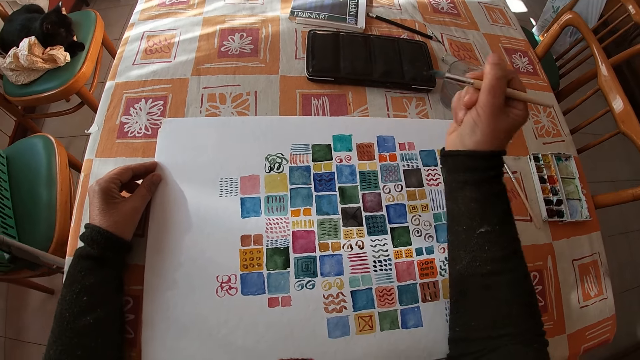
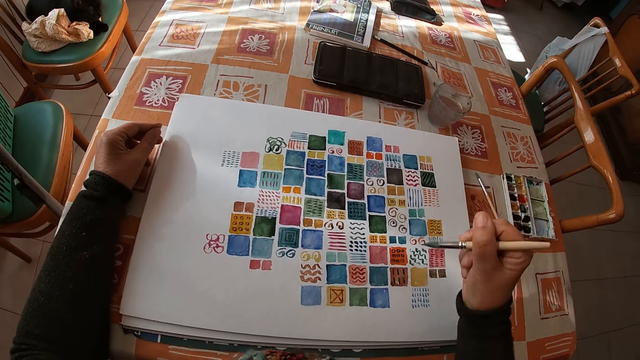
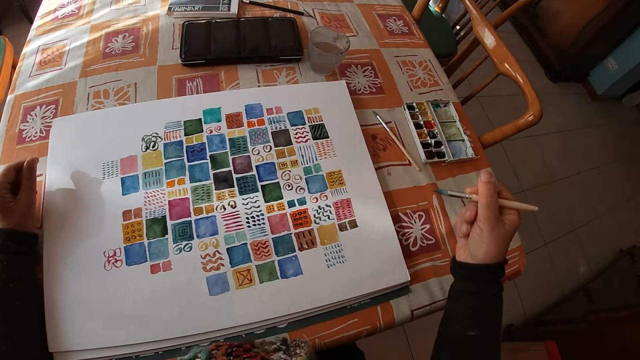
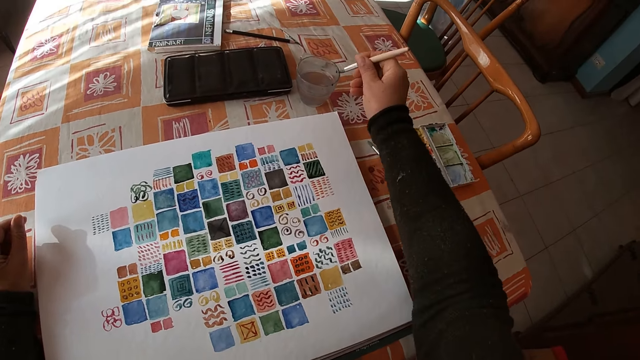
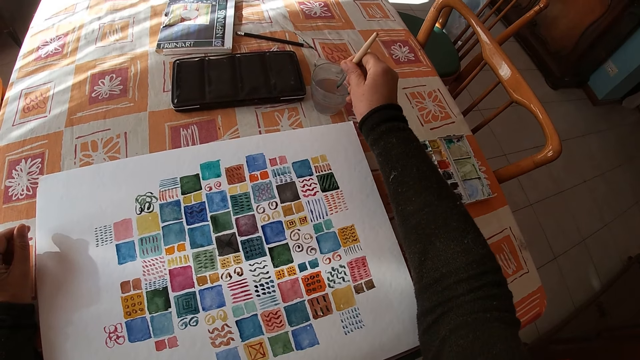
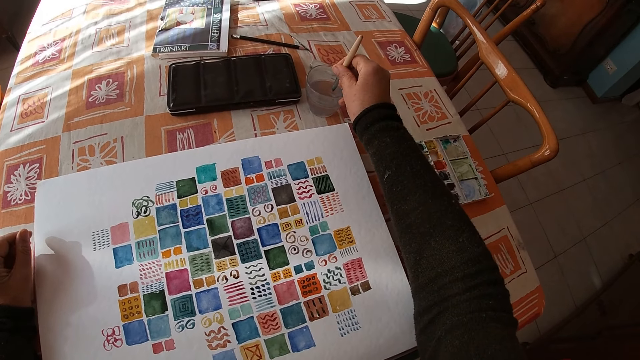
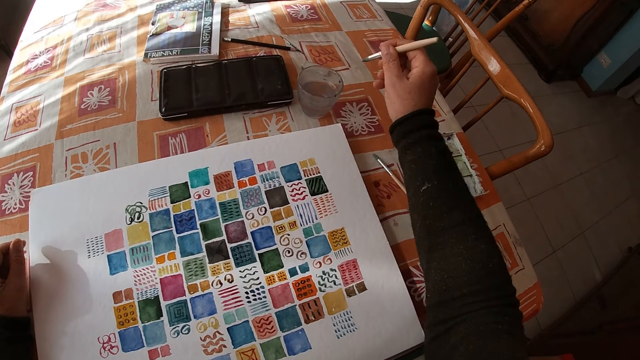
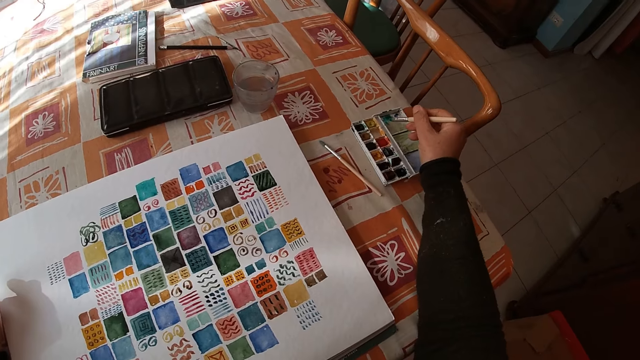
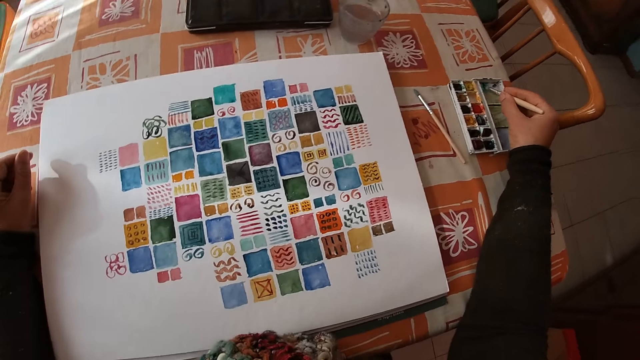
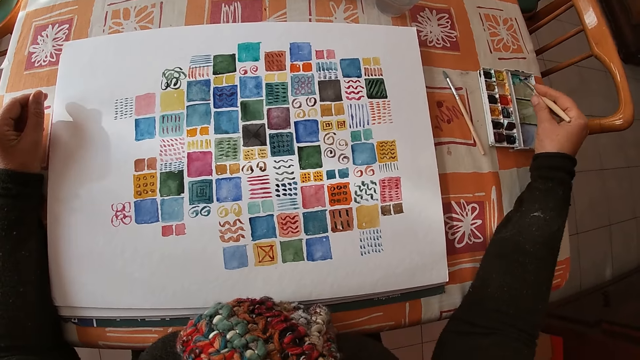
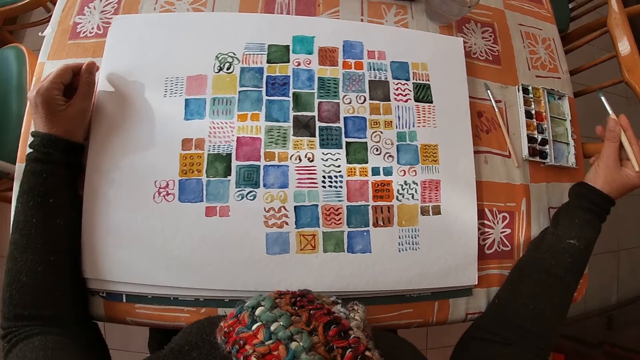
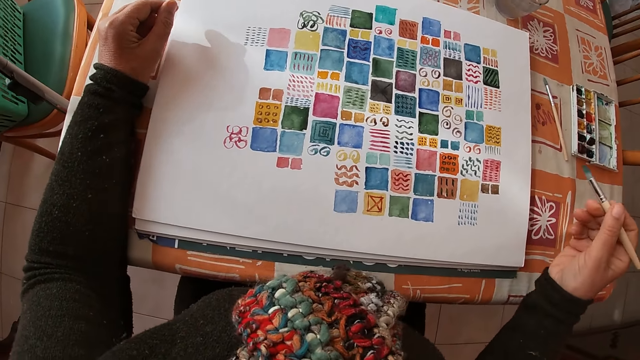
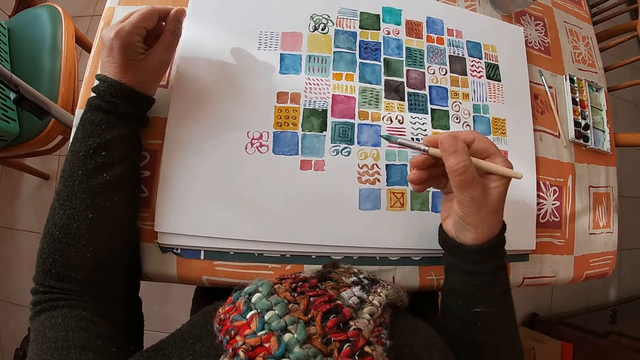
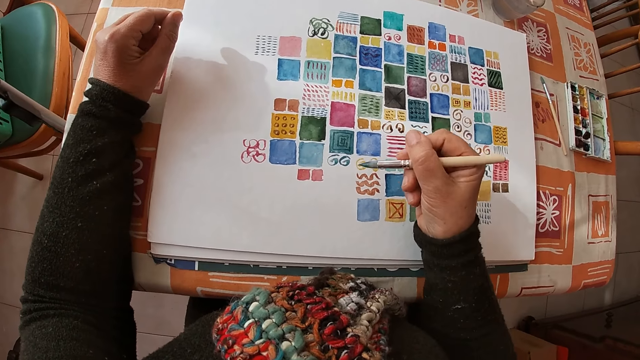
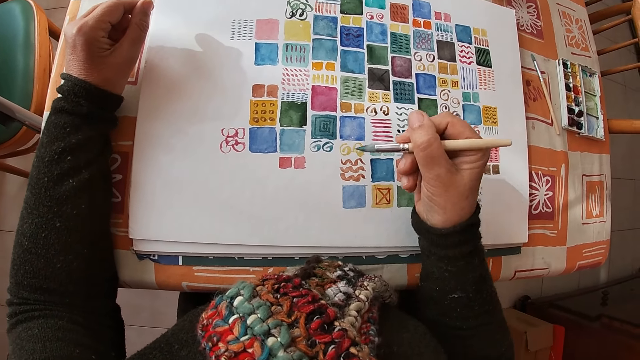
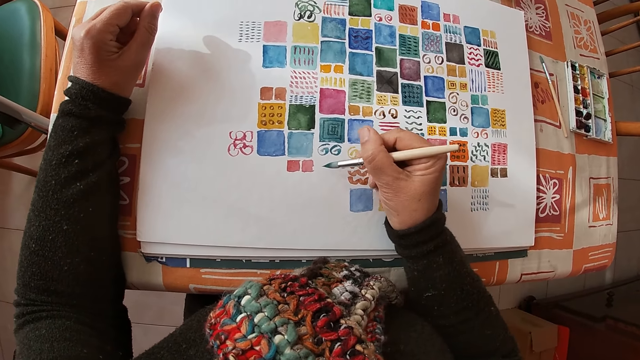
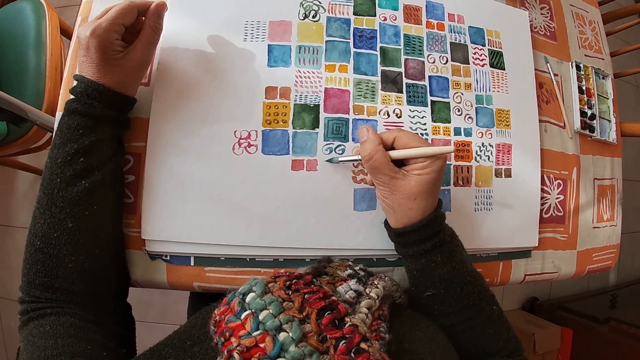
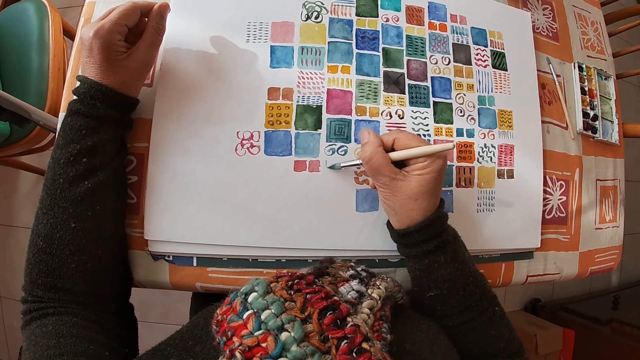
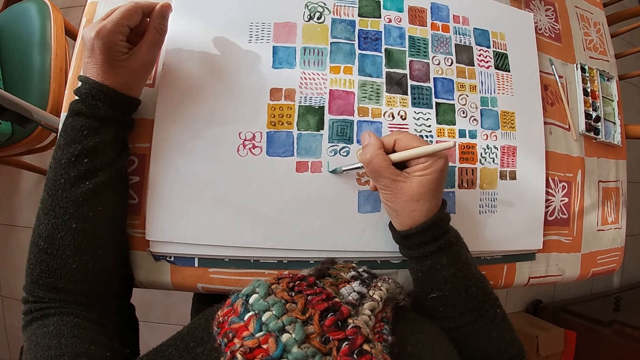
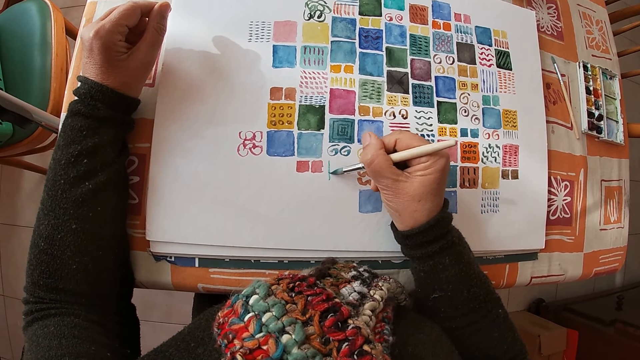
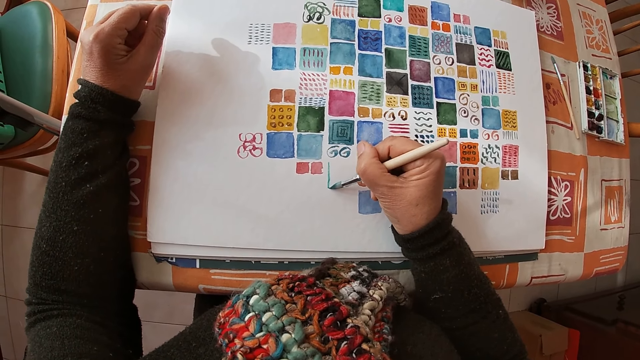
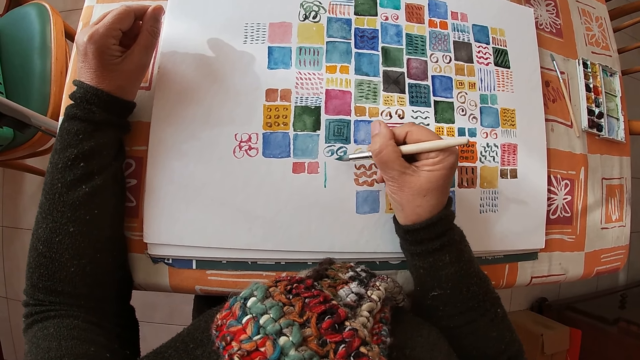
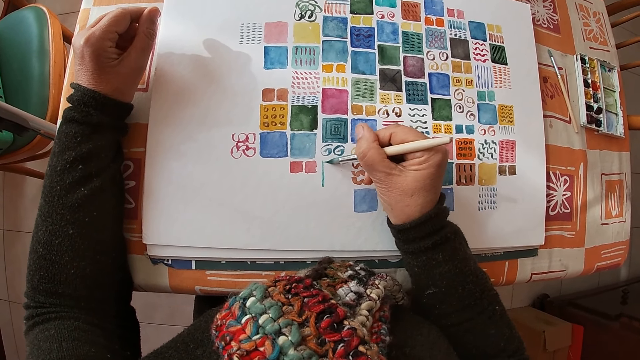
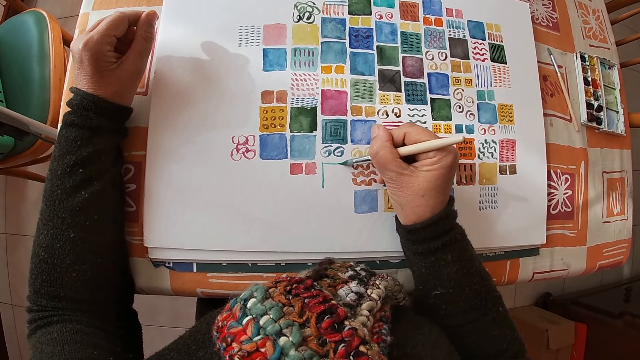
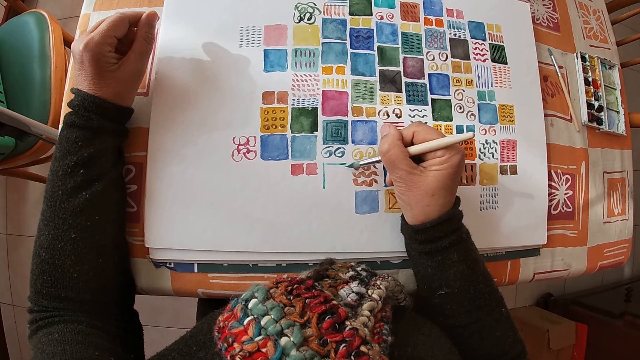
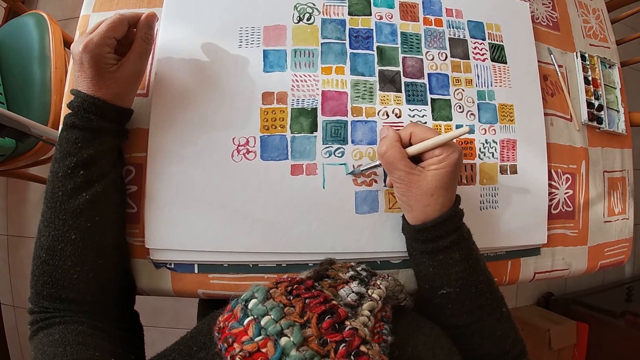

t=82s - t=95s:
The camera wearer dips the paint brush or paint pen into the cup of water on the dining table with her right hand. She dips the paint pen in the paint. She rubs the paint brush on the side of the paint set on the dining table with her right hand. She paints on the canvas sheet on the dining table with her right hand.

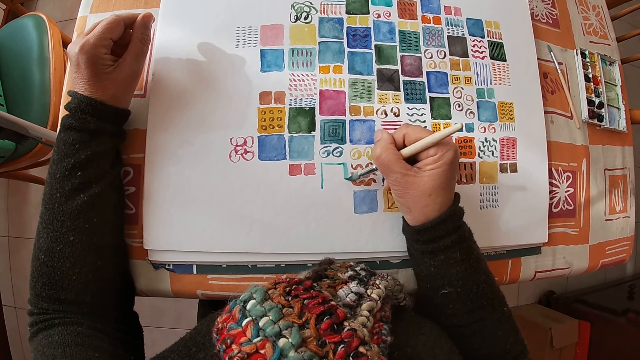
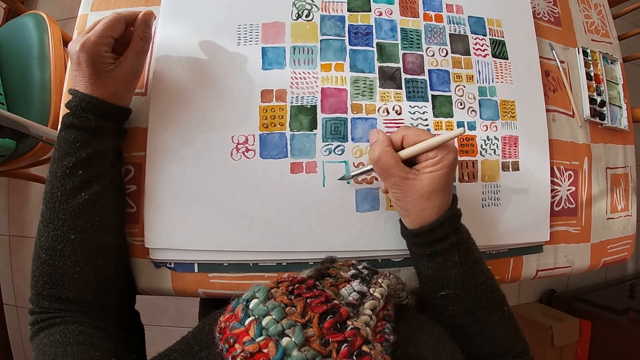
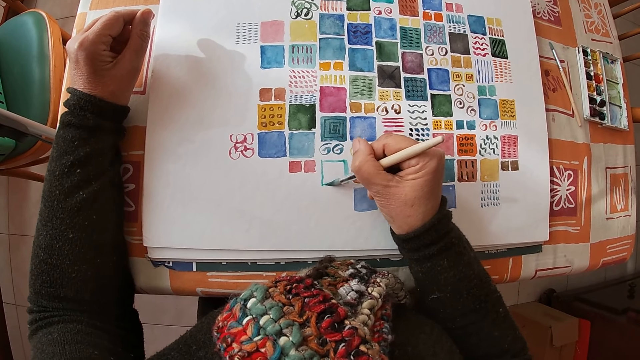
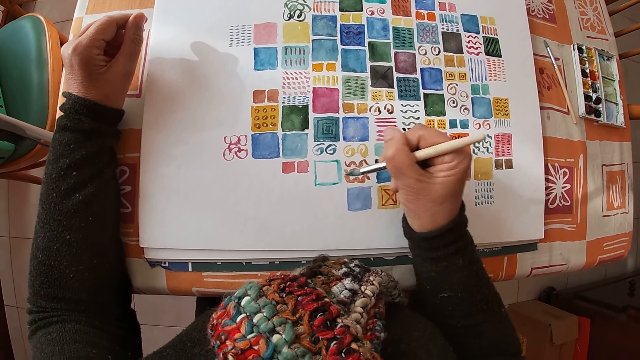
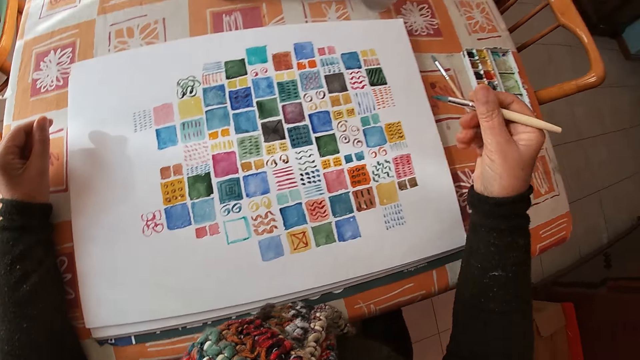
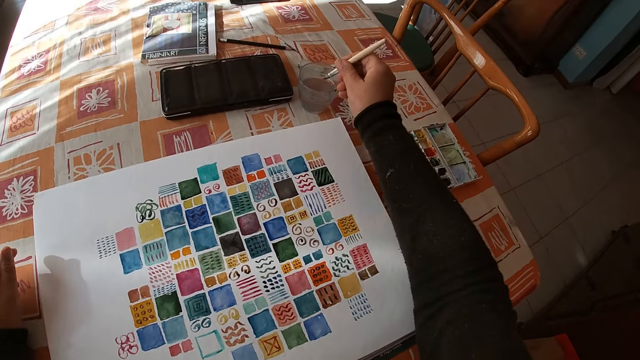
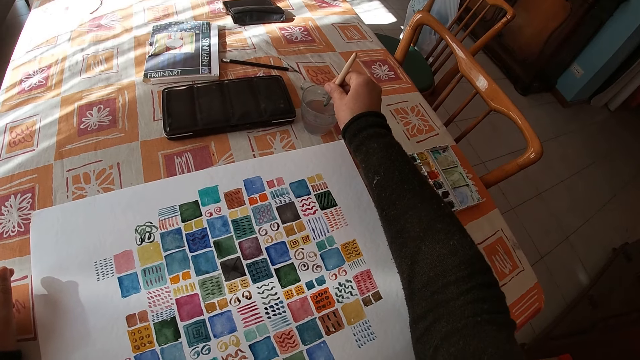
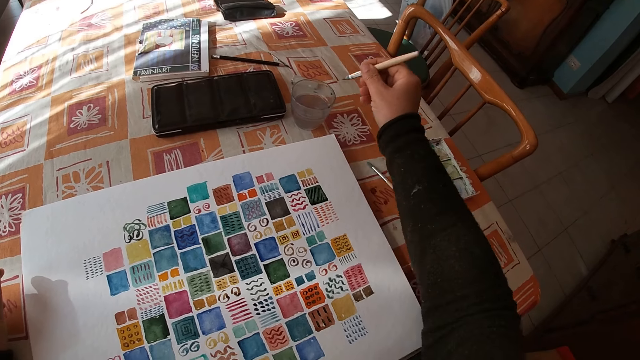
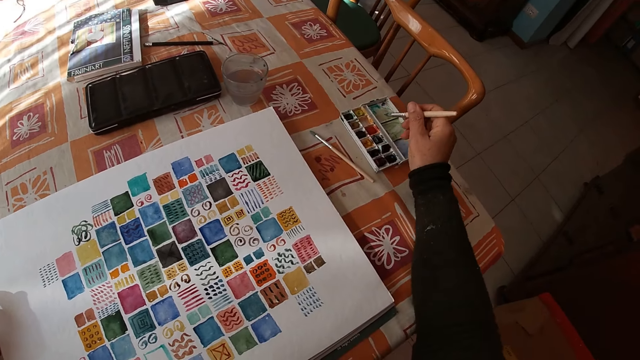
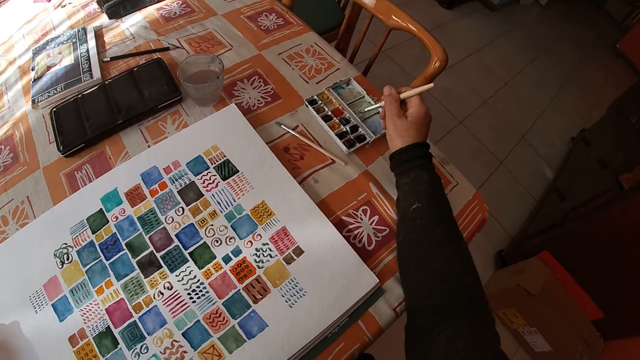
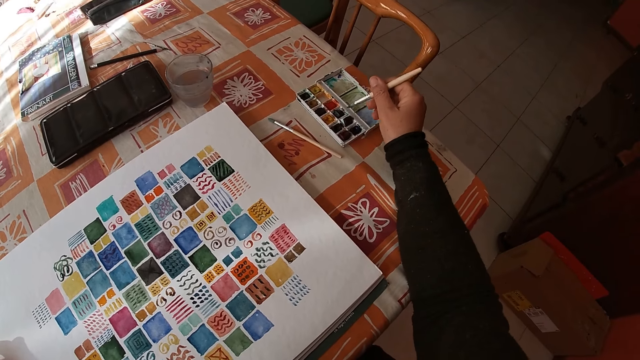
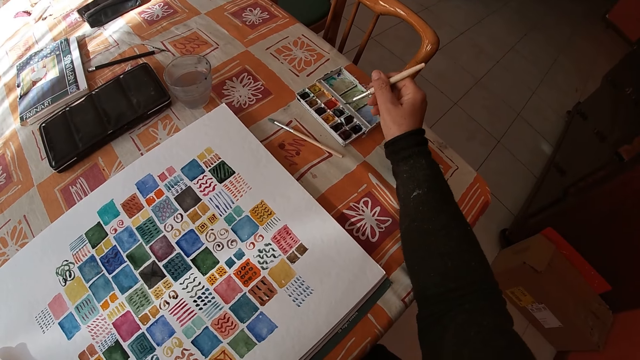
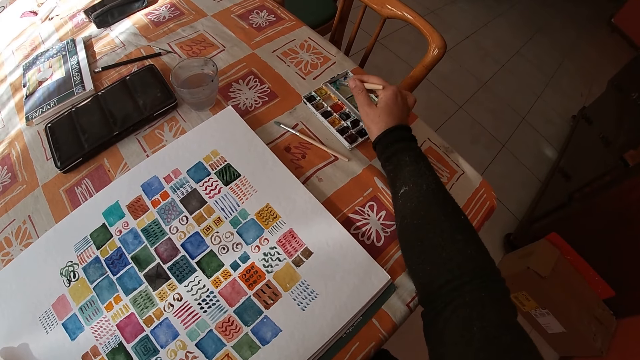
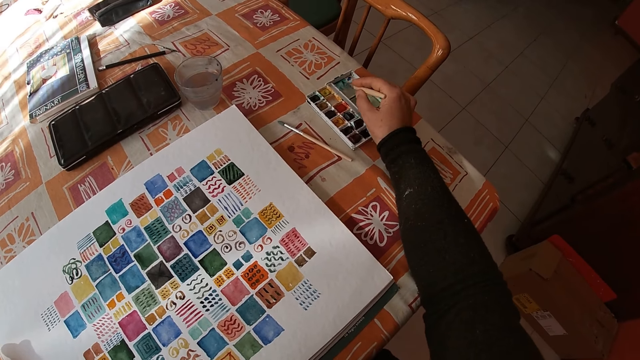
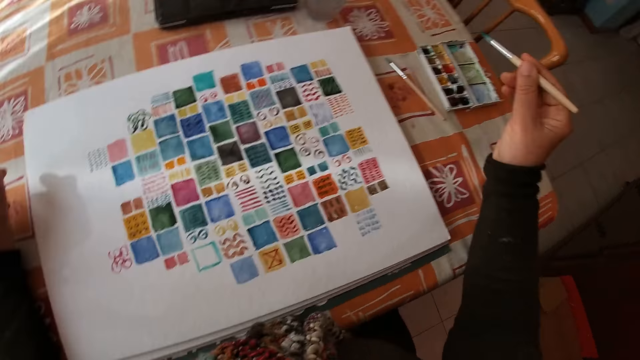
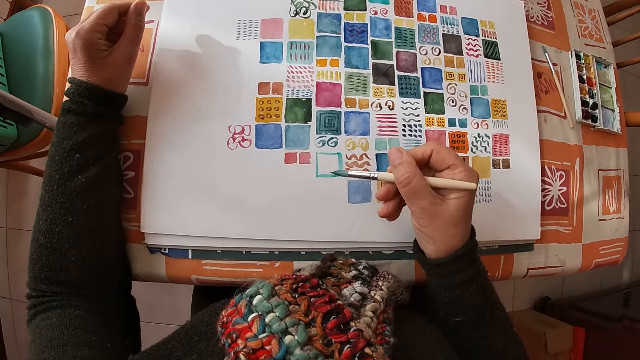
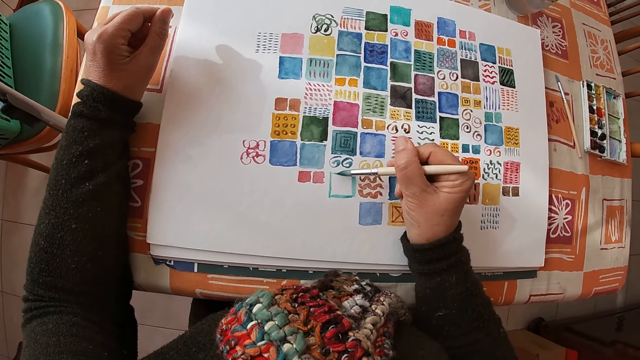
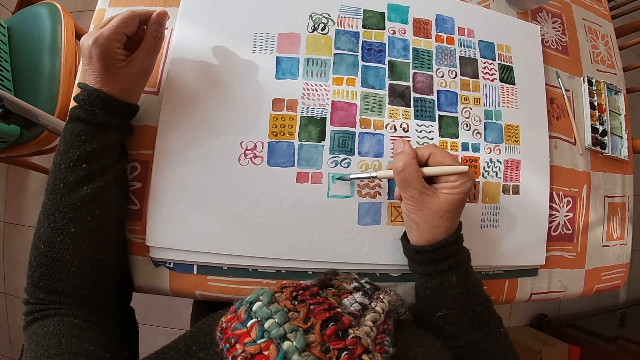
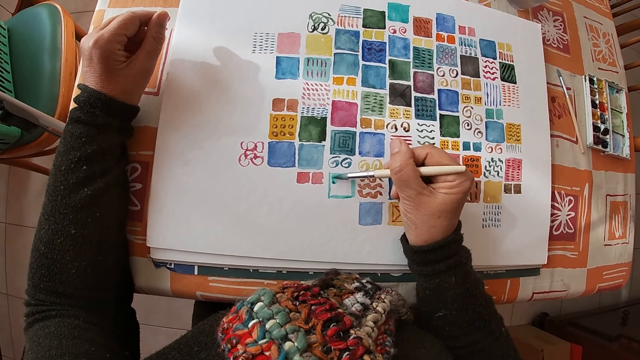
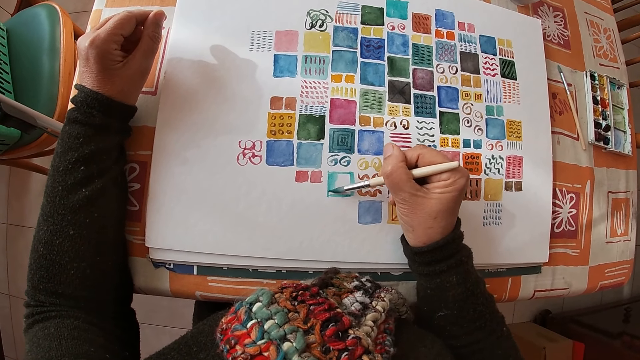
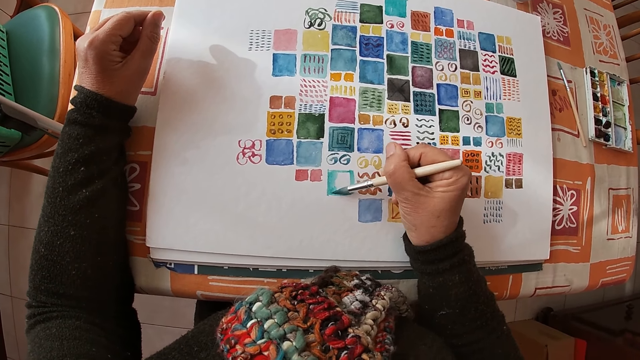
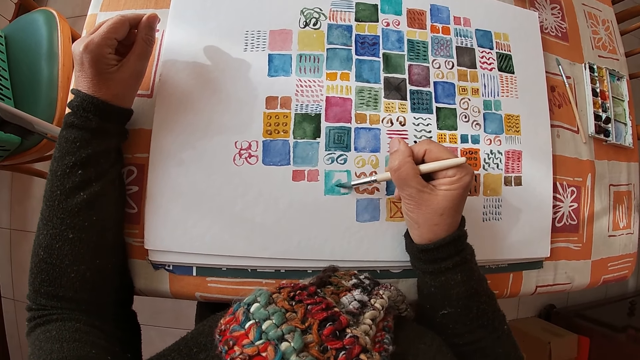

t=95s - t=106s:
The camera wearer dips the paint brush or paint pen into the cup of water on the dining table with her right hand. She dips the paint pen in the paint. She rubs the paint brush on a paint set on the dining table with her right hand. She rubs the paint brush on the side of the paint set on the dining table with her right hand. She paints on the canvas sheet on the dining table with her right hand.
